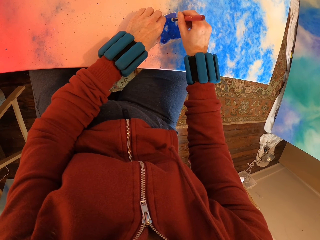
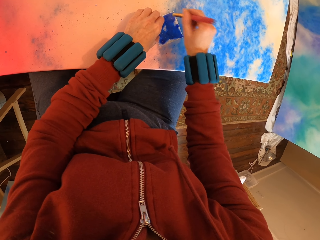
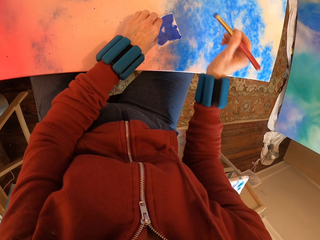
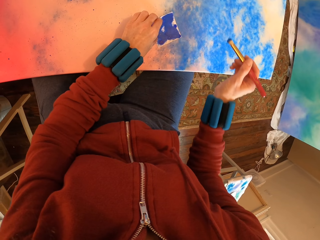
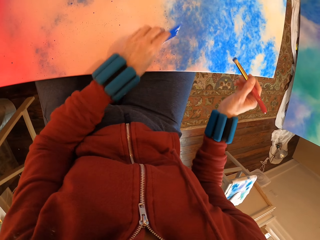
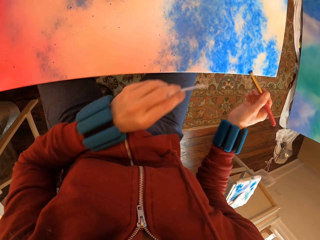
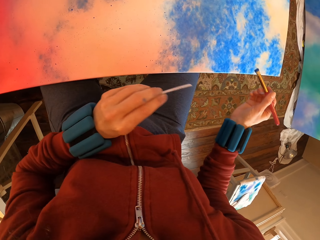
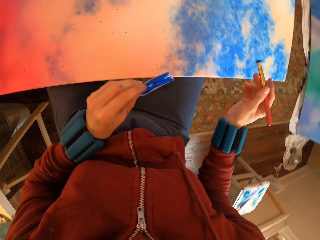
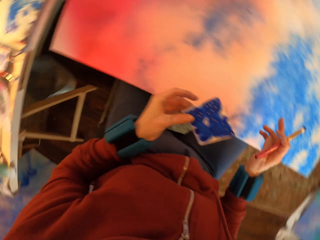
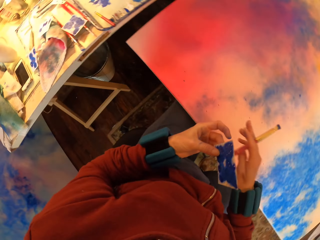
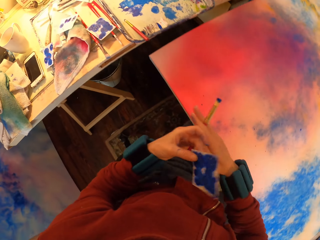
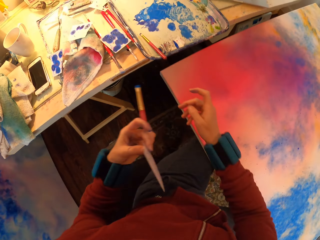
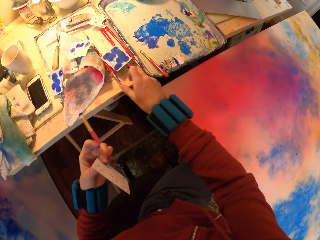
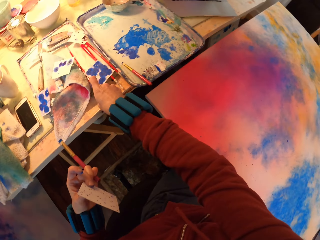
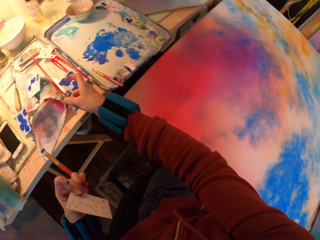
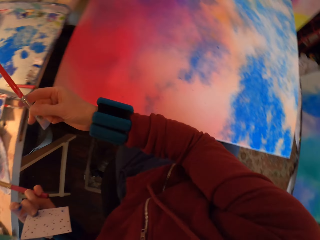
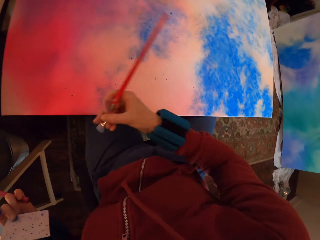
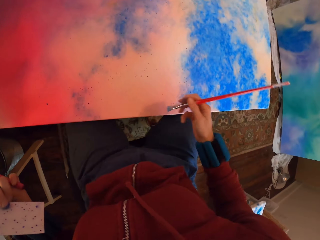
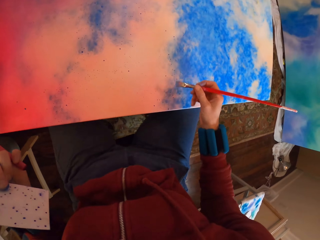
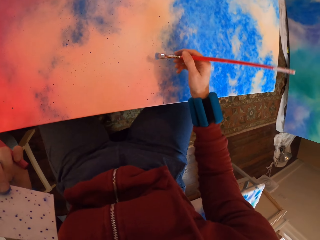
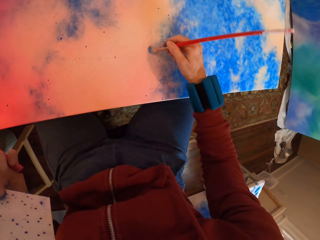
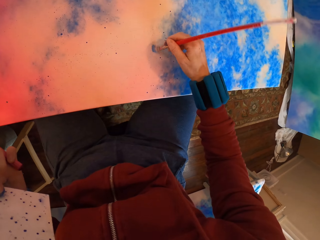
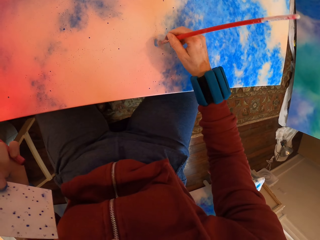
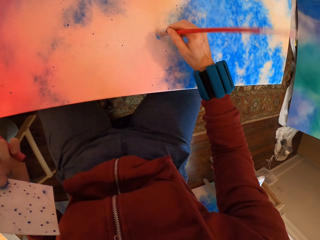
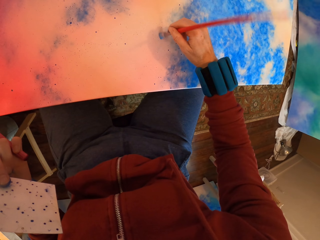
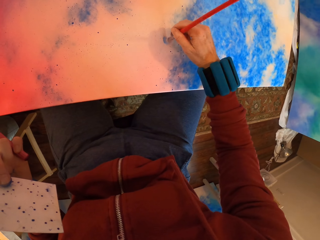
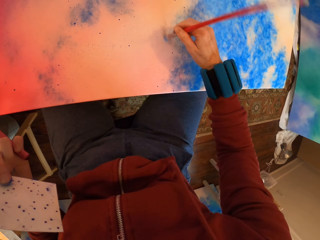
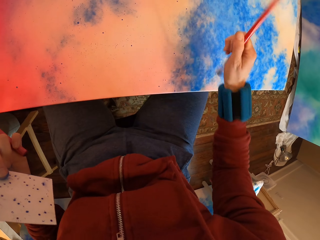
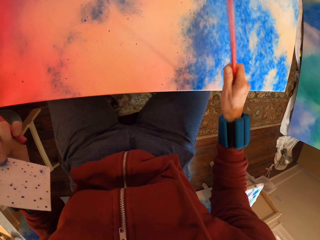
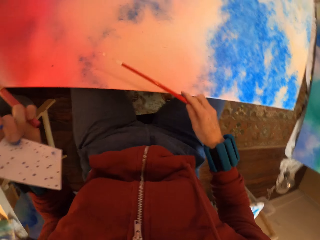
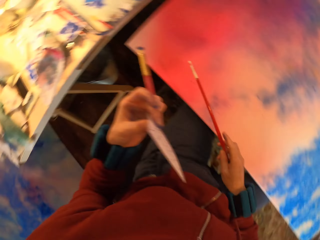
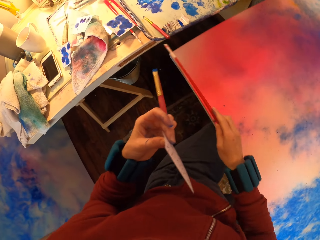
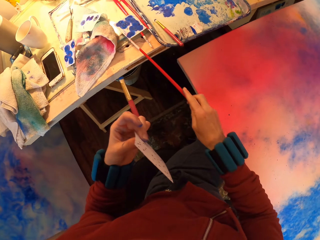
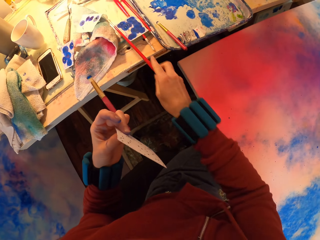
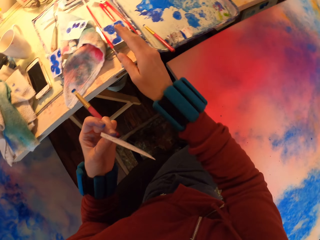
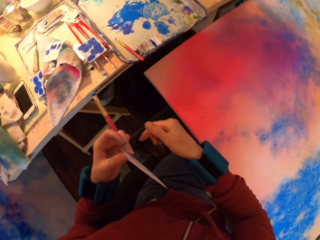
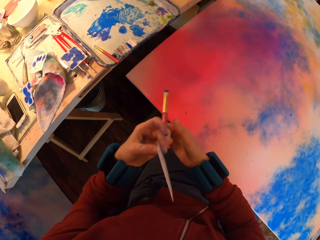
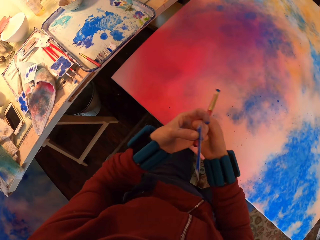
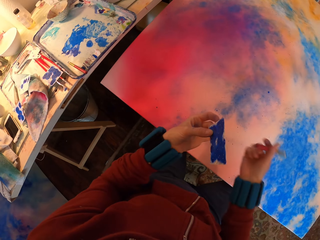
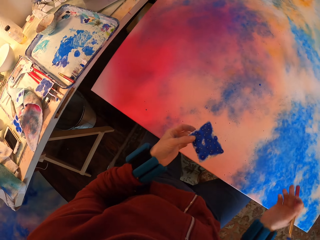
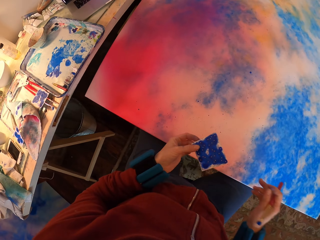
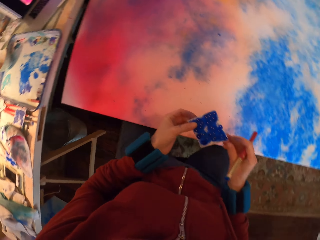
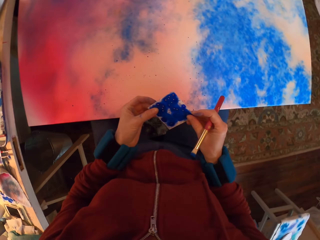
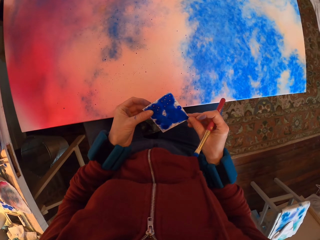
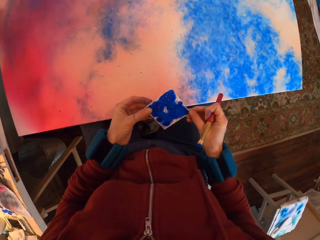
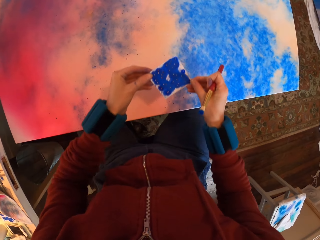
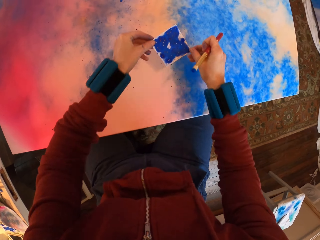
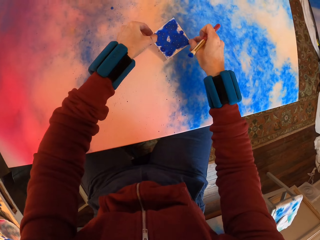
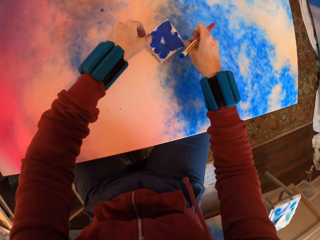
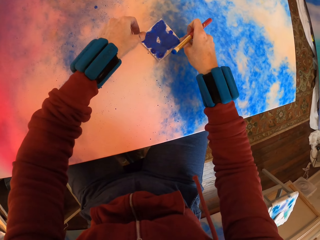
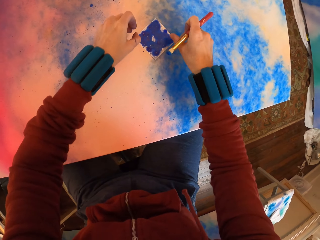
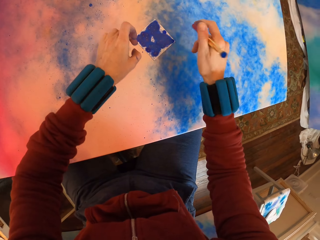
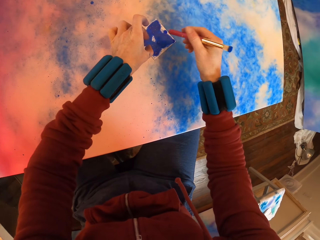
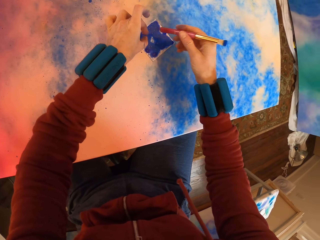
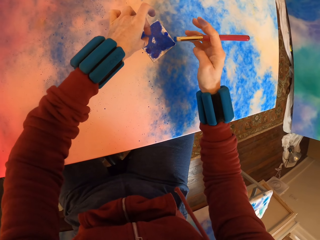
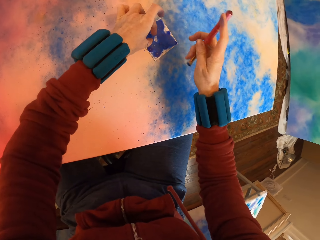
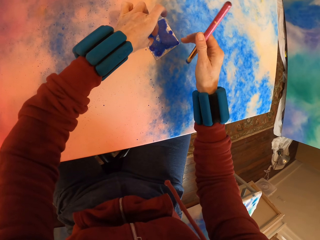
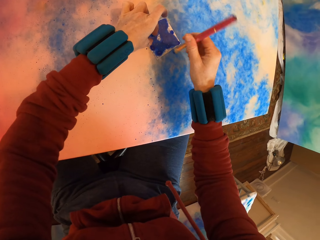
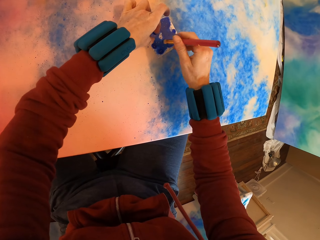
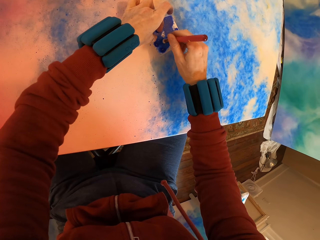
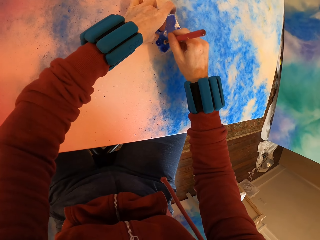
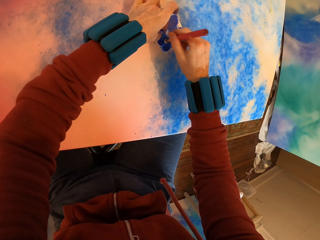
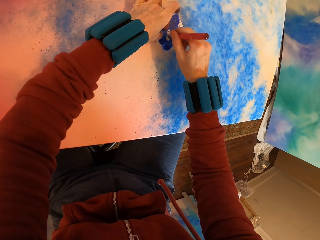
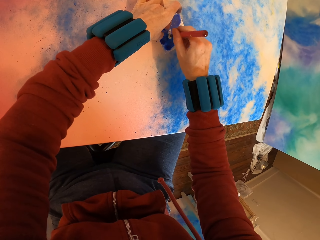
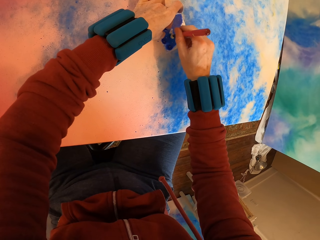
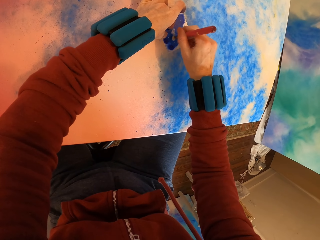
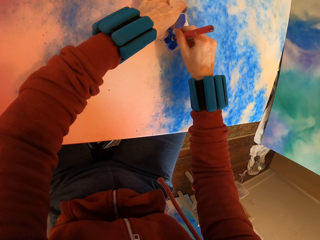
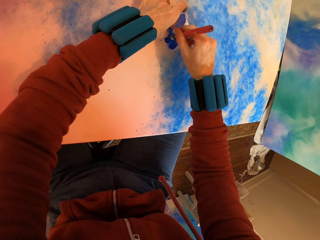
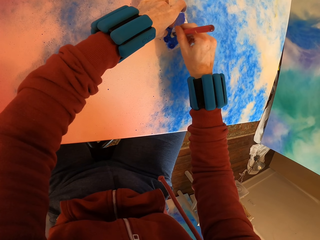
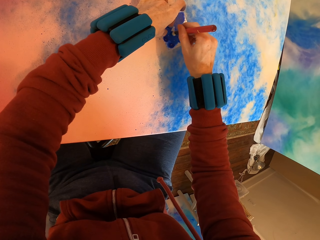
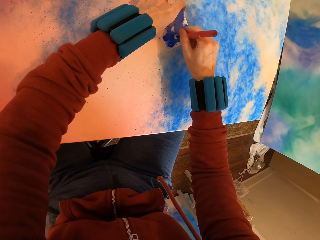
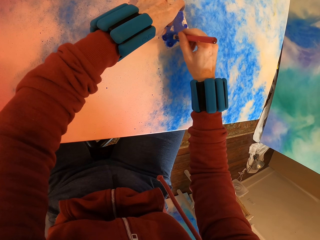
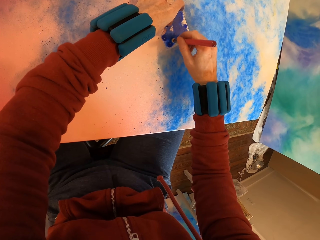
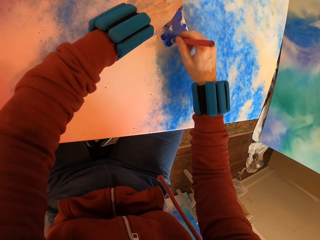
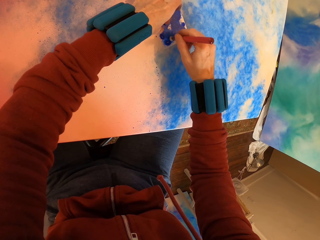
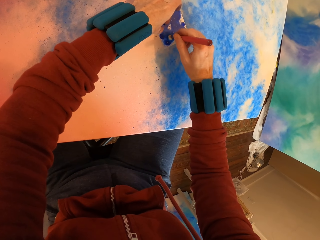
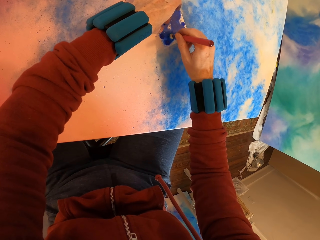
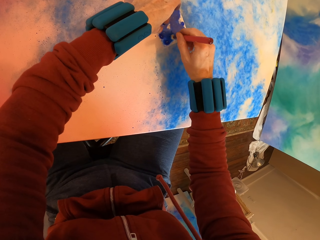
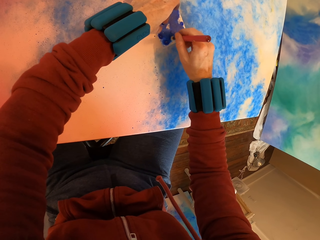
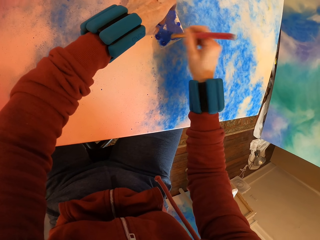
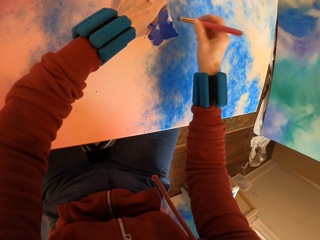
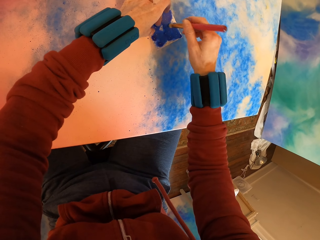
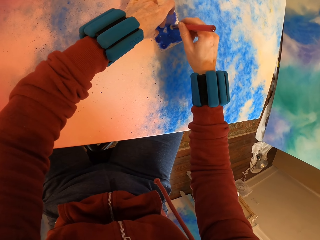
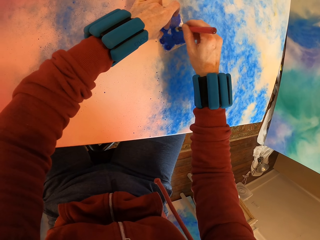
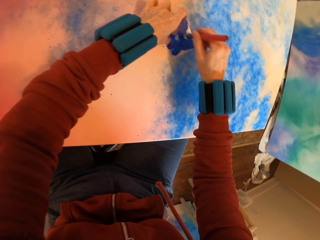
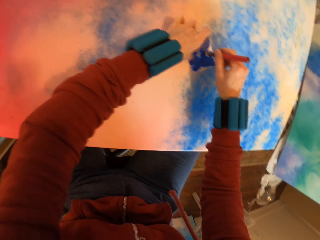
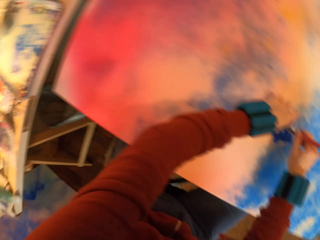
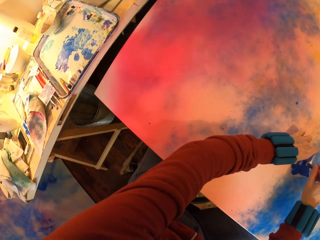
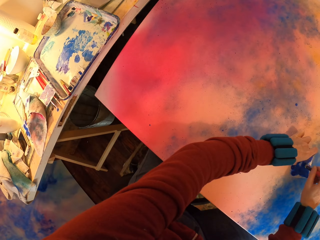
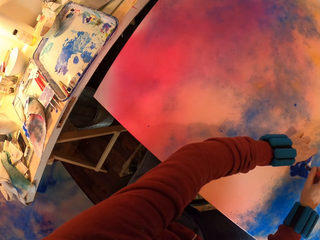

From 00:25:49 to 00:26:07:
The camera wearer picks up a brush on the table. They rub paint with the brush on the painting. They place the brush on the table. They apply paint with the brush on the painting.

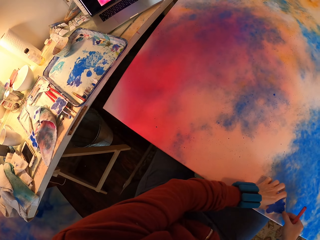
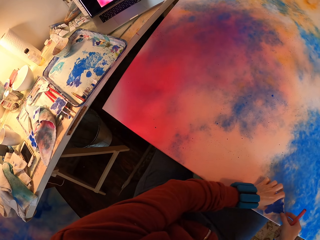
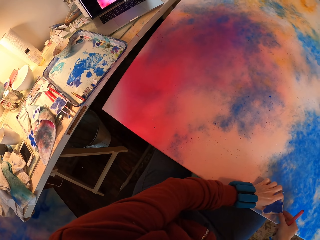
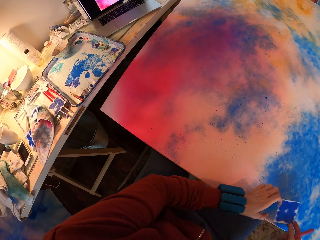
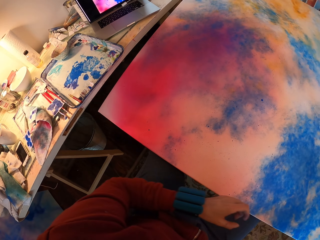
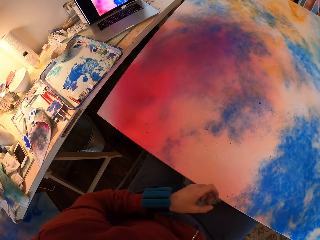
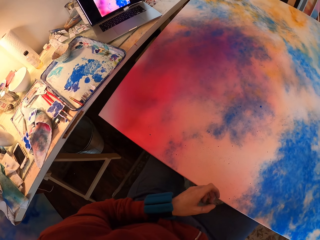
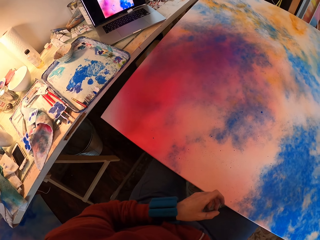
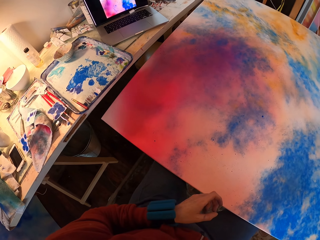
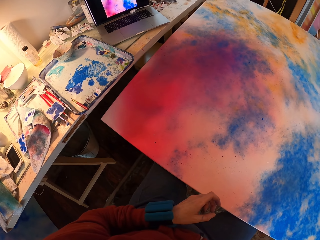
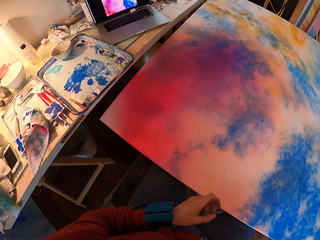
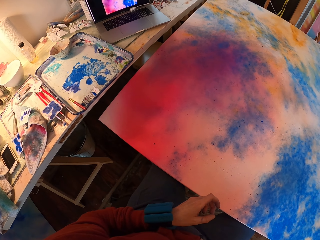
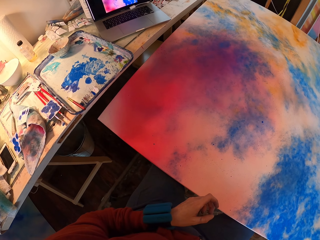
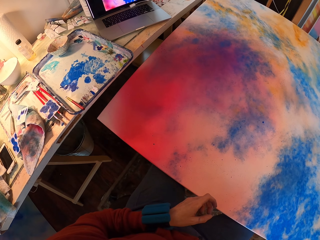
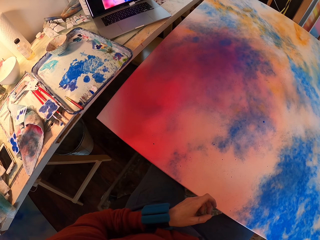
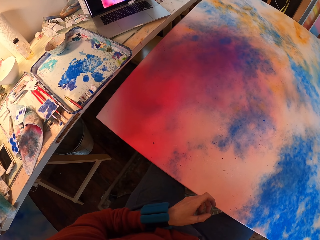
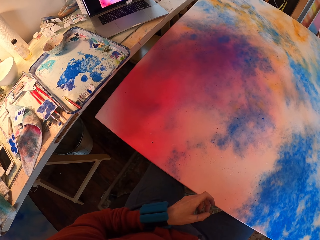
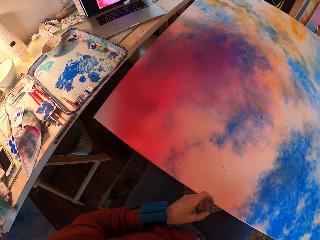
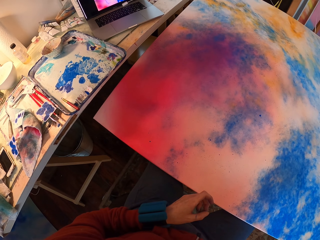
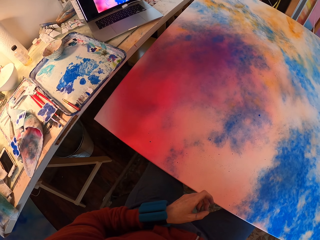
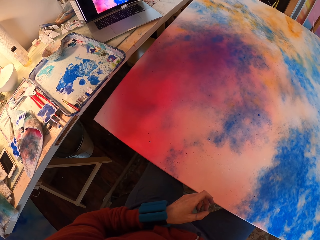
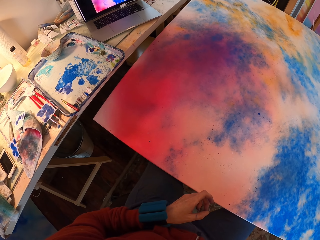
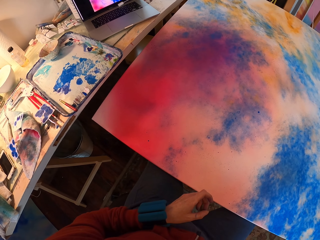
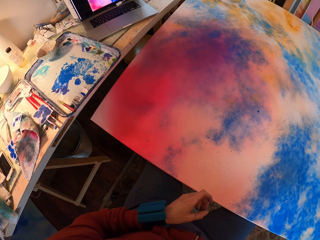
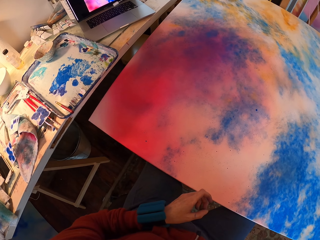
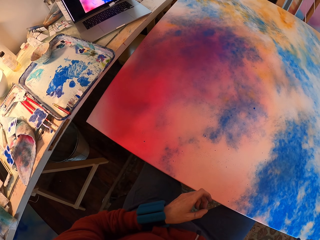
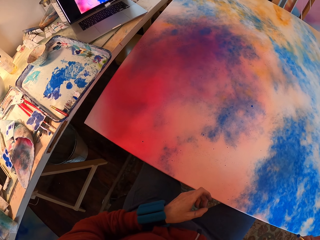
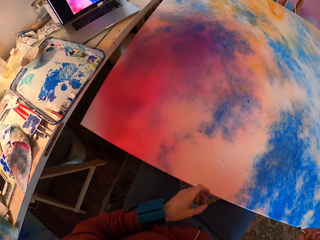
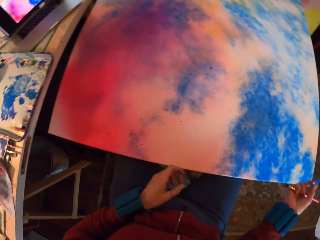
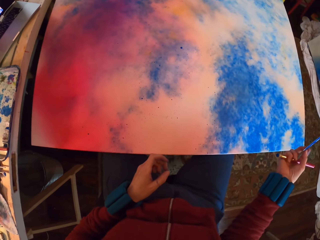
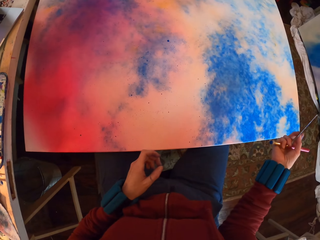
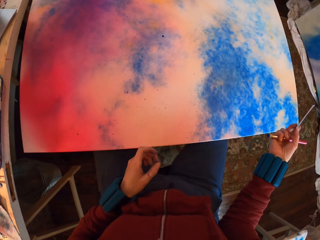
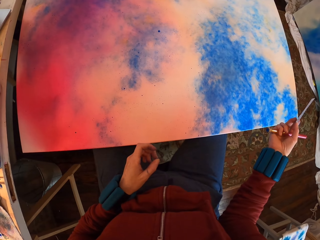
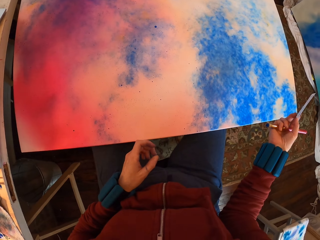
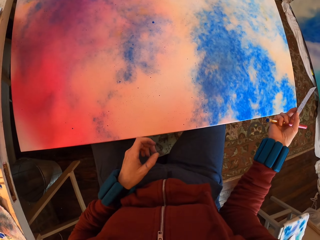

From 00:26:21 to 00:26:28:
The camera wearer looks at the painting.
